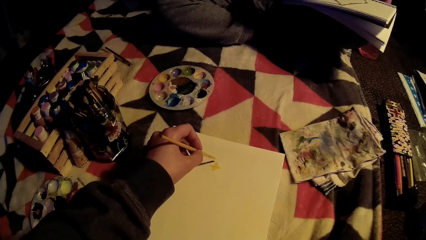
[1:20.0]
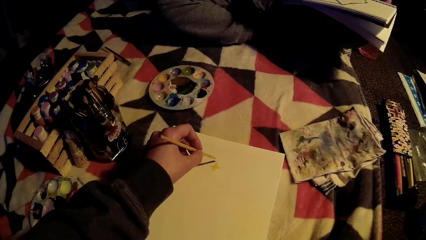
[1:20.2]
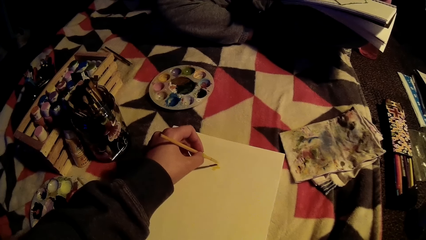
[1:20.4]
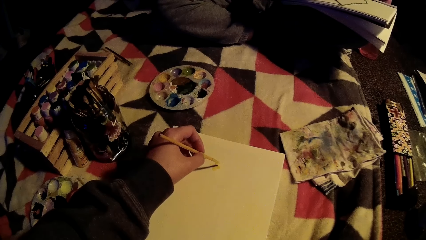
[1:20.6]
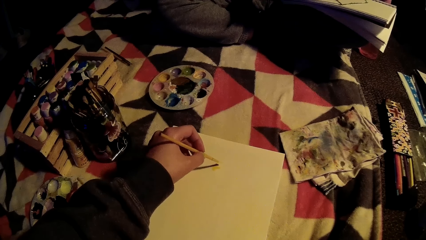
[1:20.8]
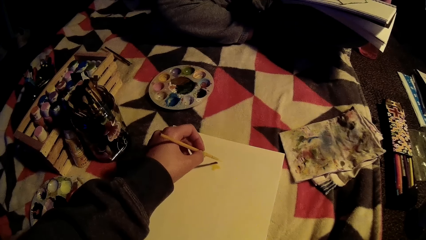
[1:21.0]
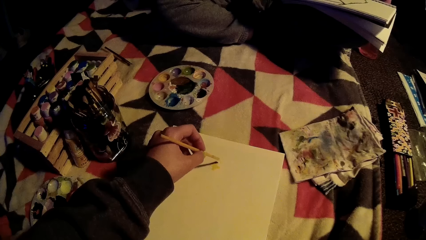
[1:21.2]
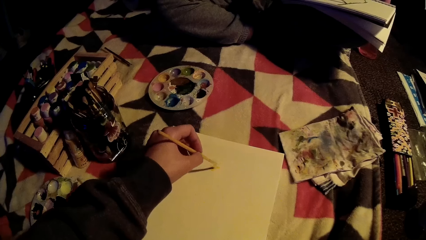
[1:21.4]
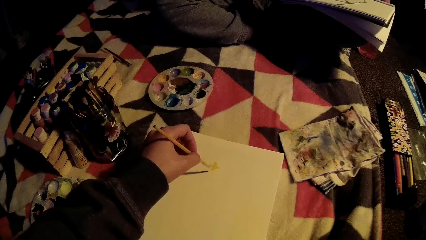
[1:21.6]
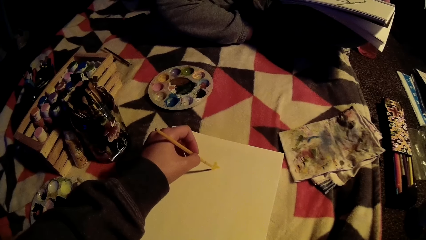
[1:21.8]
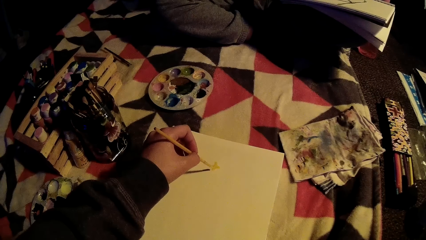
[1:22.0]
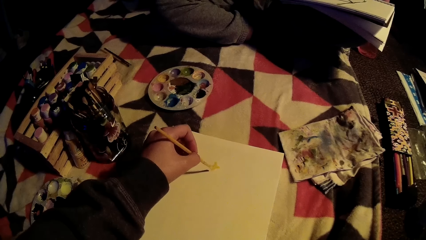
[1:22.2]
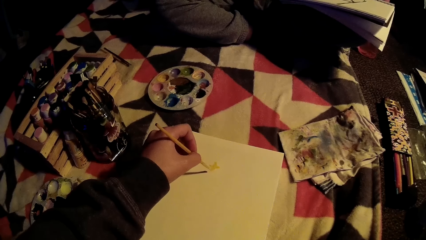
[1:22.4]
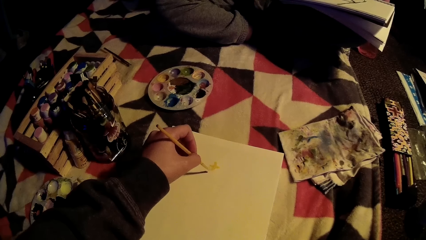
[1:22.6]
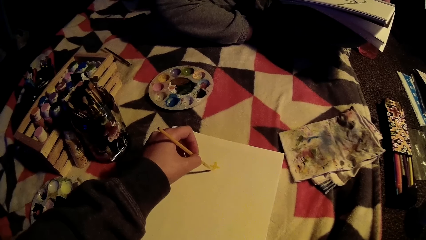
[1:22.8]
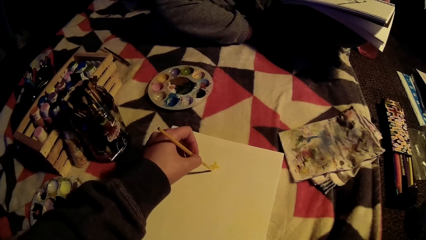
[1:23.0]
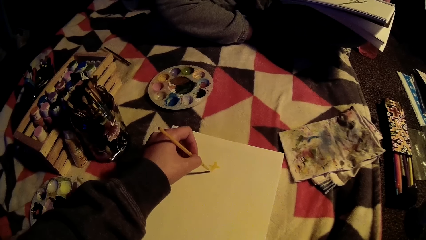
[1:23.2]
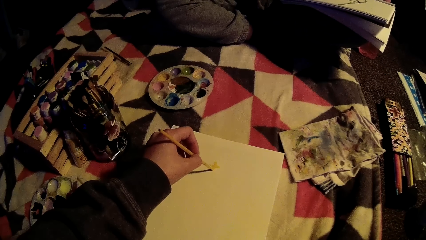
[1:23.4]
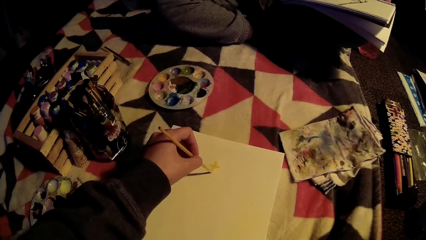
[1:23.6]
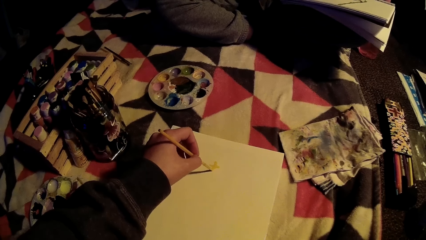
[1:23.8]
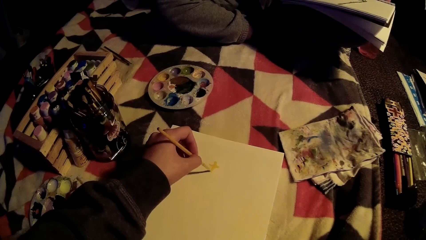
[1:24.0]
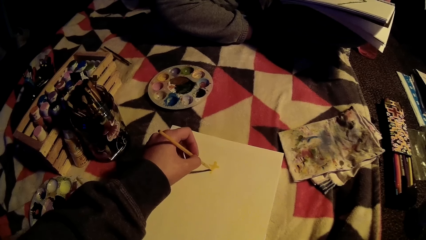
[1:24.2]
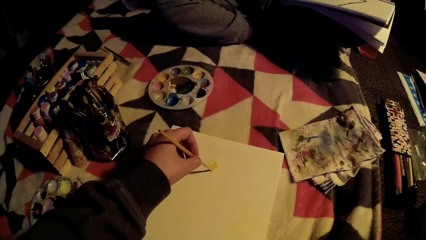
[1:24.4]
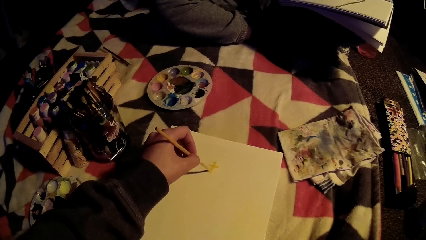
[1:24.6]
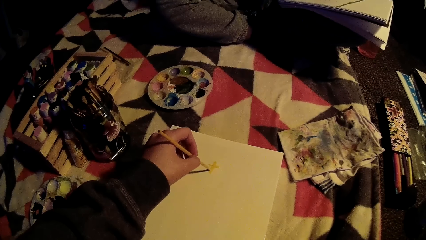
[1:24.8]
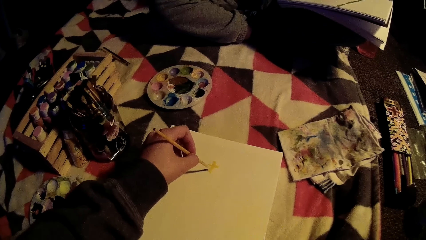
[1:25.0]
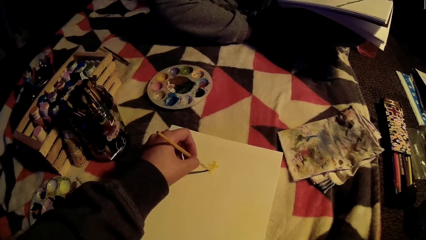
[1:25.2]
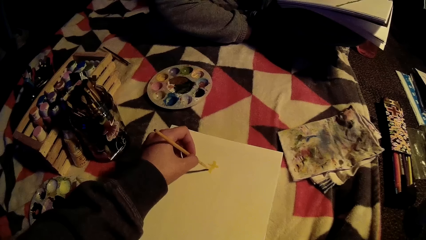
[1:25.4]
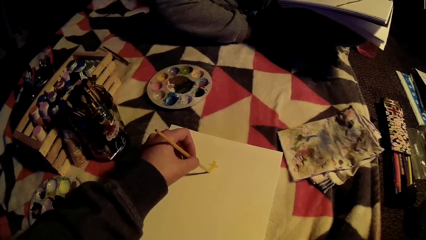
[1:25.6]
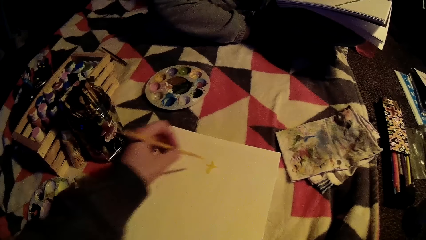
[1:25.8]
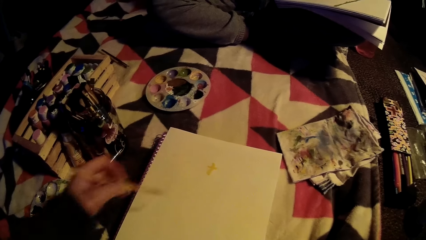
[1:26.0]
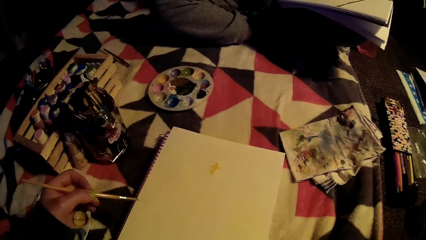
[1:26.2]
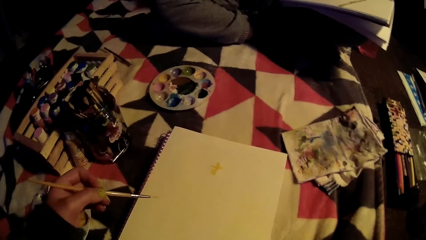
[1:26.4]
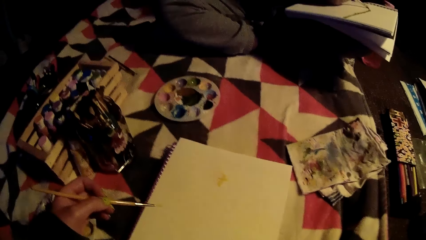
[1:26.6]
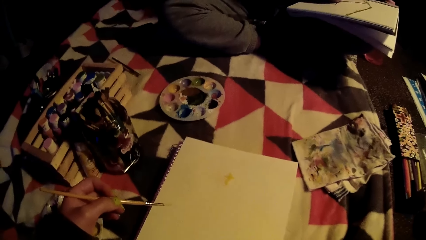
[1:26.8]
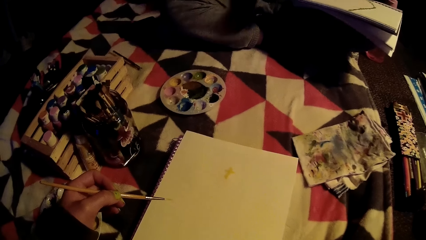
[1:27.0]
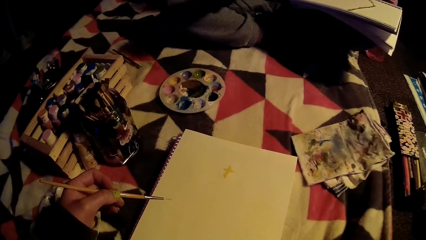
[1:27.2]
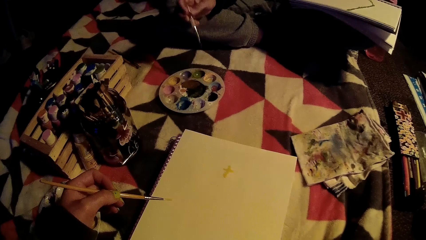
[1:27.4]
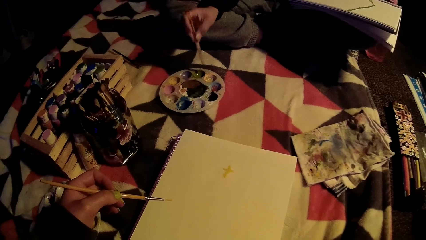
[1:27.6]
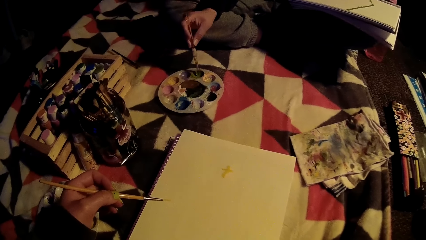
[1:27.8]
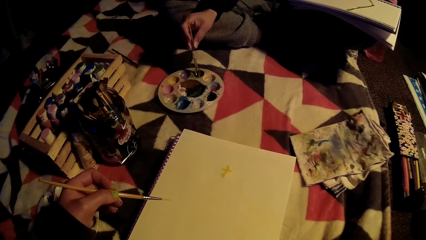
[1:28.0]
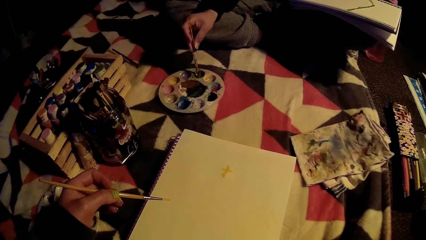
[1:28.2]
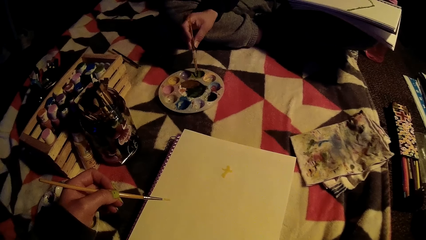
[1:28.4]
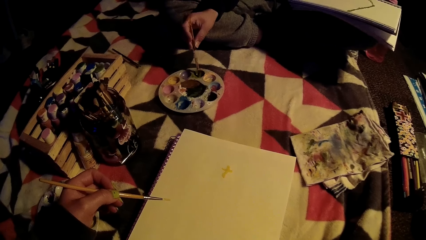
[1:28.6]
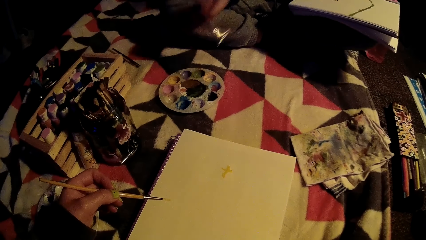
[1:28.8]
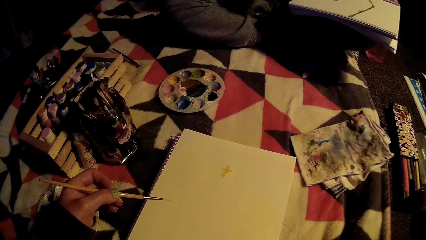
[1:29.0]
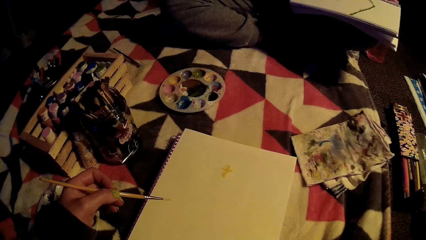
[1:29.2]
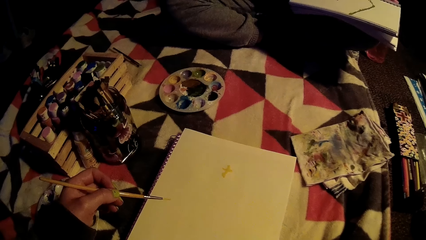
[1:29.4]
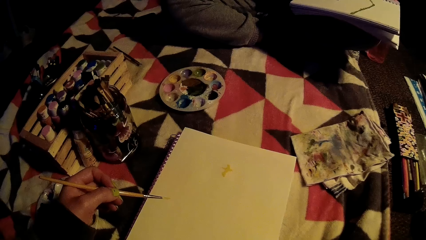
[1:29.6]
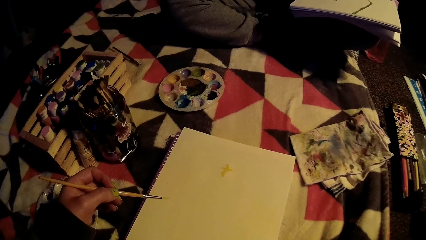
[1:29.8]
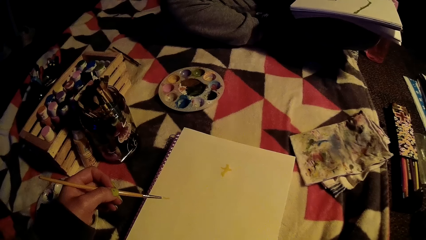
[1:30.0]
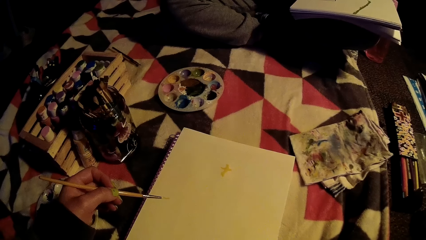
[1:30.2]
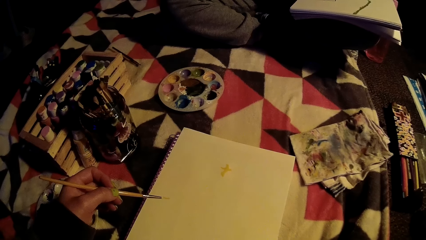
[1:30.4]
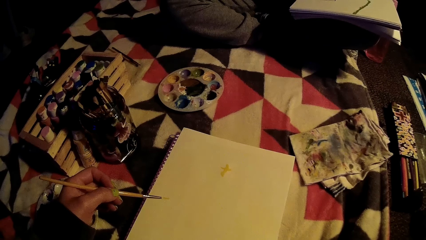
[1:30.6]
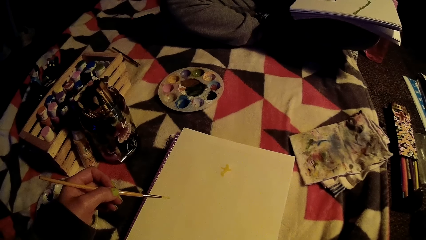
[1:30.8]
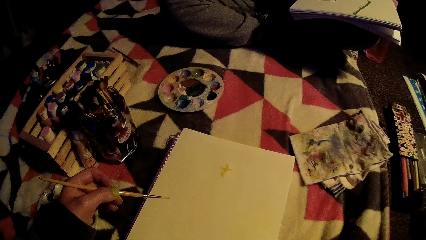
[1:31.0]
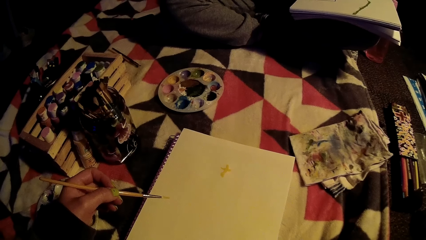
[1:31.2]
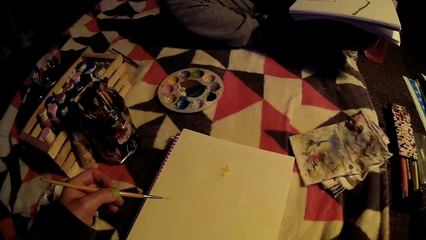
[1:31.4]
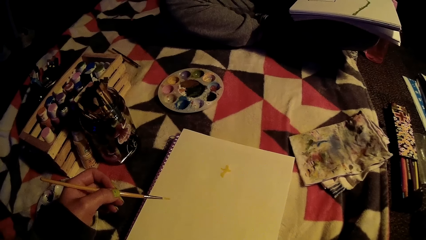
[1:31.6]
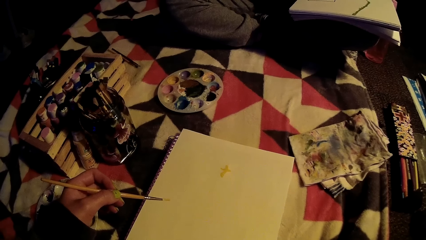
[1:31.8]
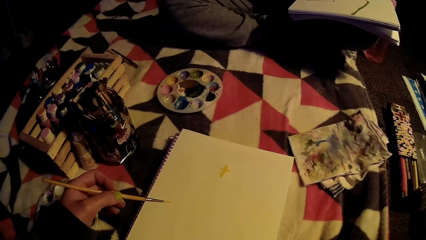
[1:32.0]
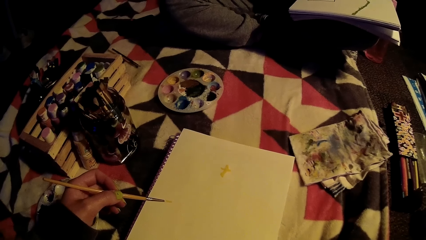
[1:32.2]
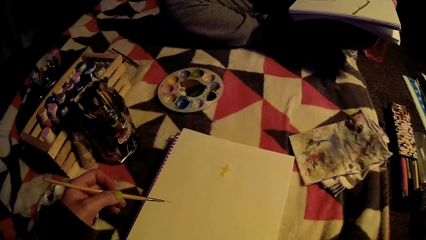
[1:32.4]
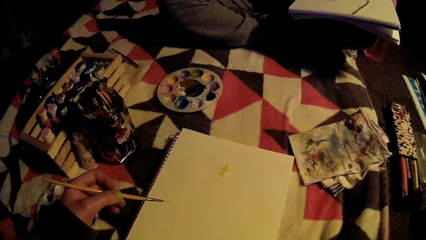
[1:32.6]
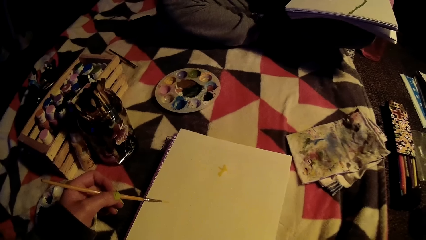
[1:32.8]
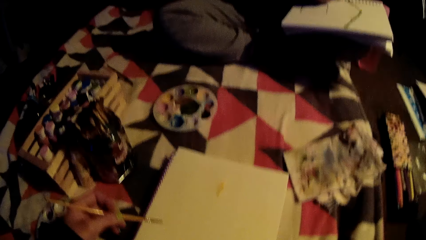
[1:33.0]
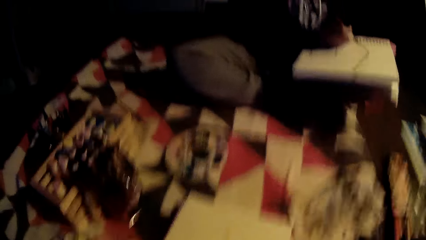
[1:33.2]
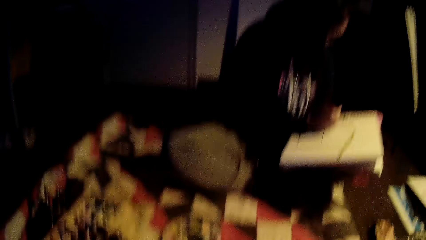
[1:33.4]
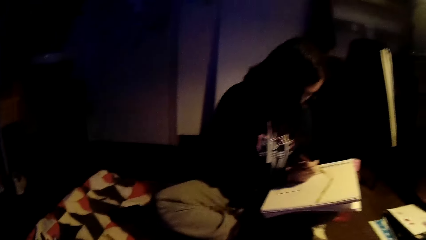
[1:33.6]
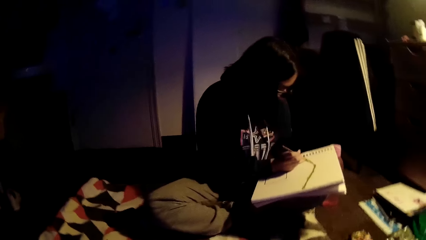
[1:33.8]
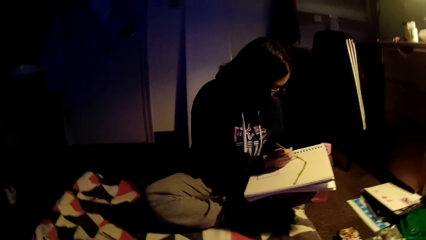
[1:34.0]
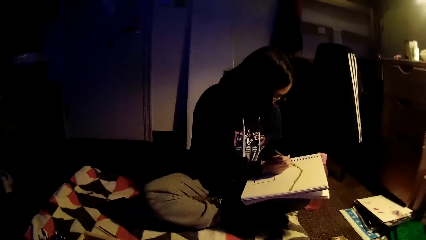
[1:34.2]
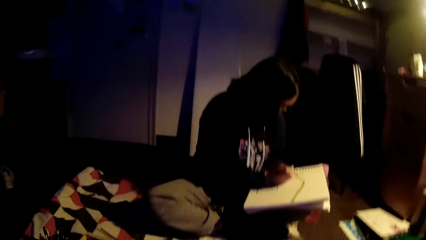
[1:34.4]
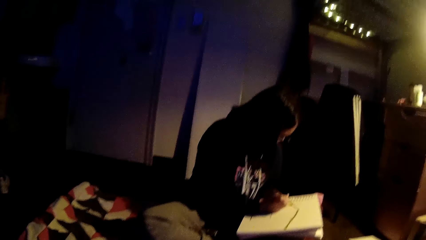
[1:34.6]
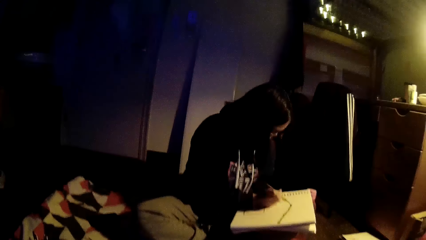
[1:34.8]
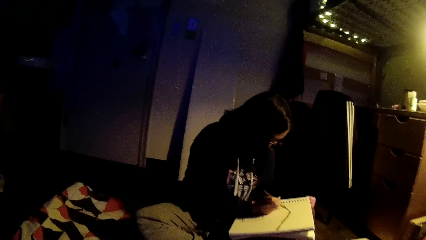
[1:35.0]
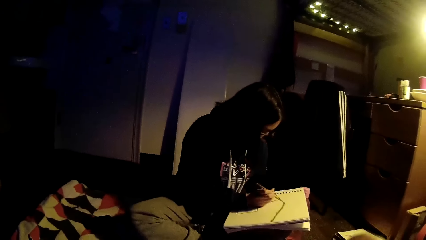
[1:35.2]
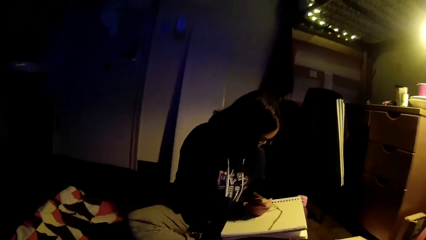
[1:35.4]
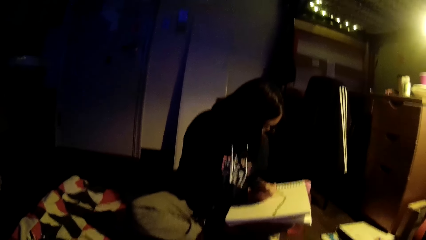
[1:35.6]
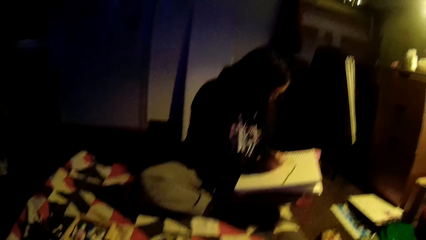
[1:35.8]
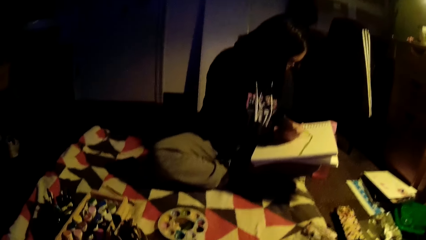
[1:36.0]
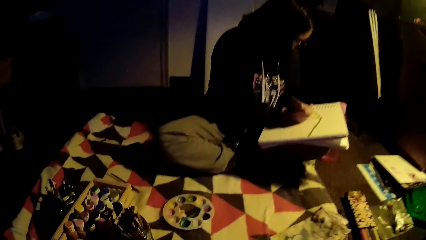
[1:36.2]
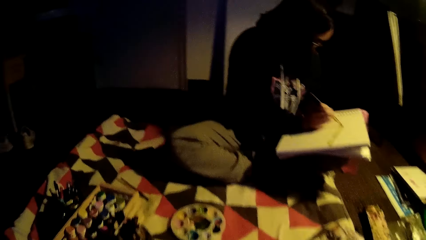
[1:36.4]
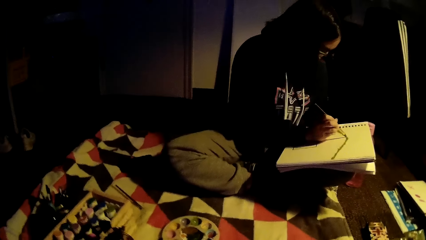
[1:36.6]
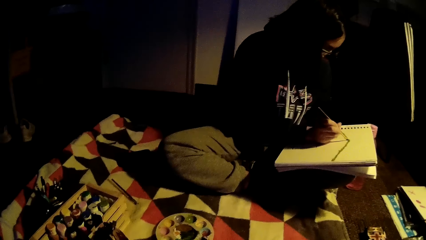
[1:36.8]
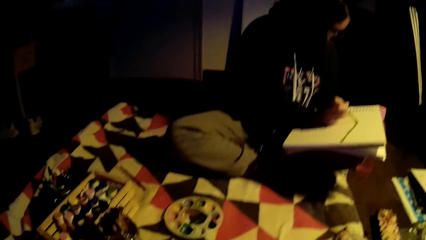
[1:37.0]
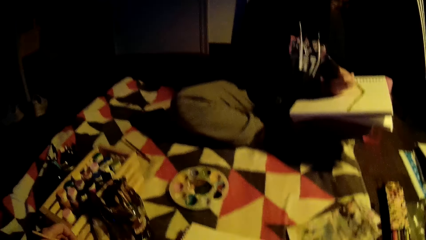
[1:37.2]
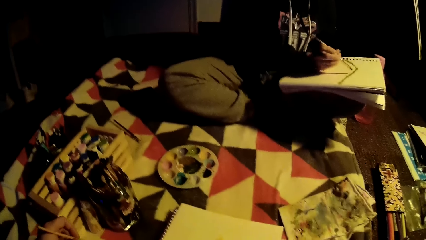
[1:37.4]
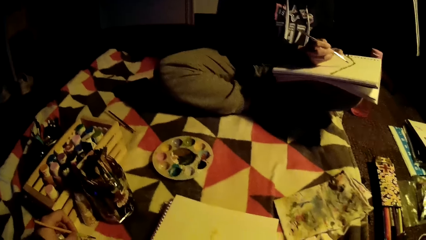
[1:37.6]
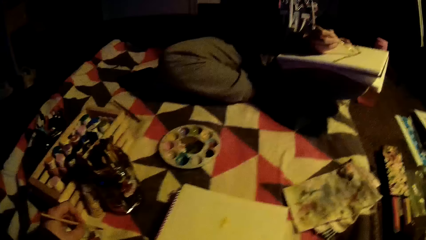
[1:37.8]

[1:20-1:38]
The camera wearer lifts a brush. A woman dips a brush in the paint and paints a book. The camera wearer lifts the brush. They look around. The woman paints.
